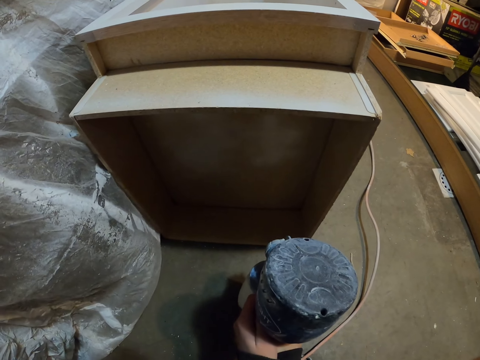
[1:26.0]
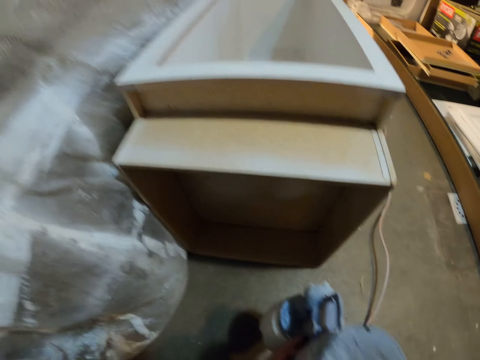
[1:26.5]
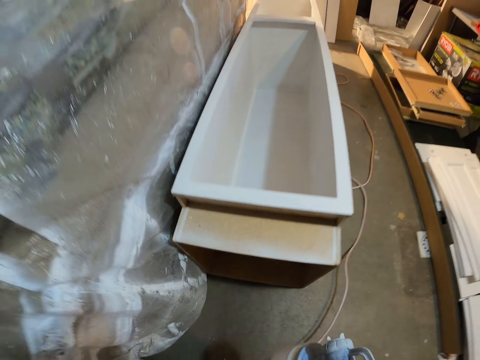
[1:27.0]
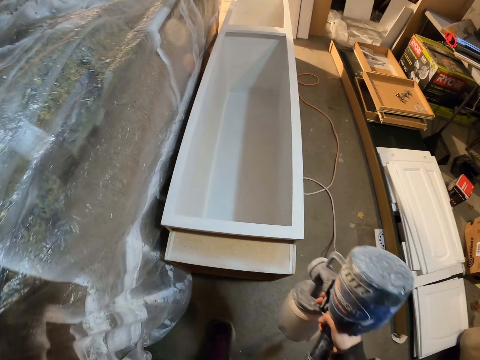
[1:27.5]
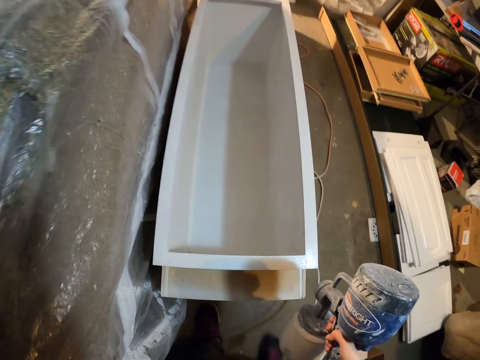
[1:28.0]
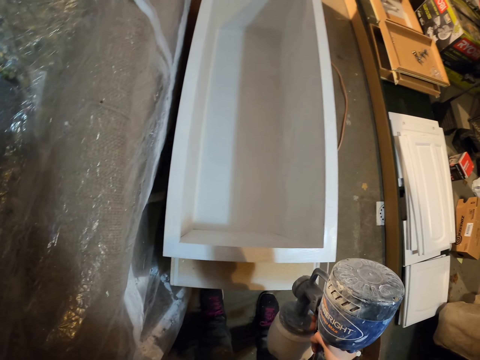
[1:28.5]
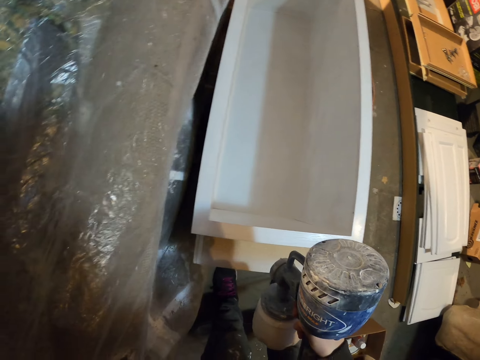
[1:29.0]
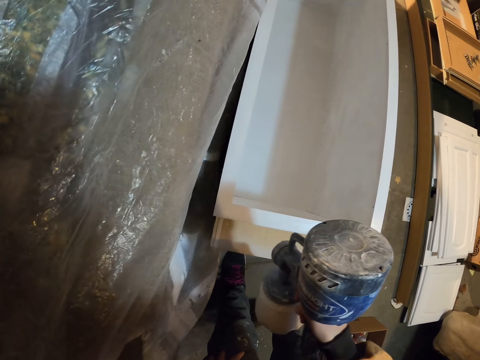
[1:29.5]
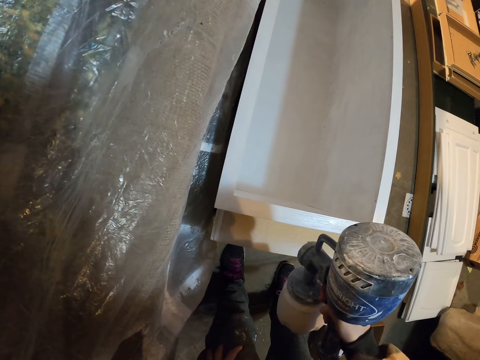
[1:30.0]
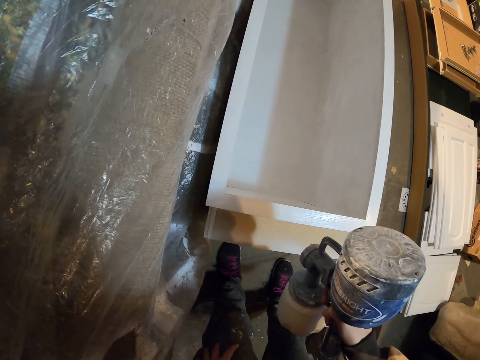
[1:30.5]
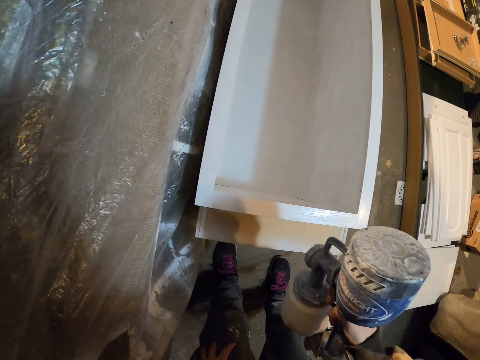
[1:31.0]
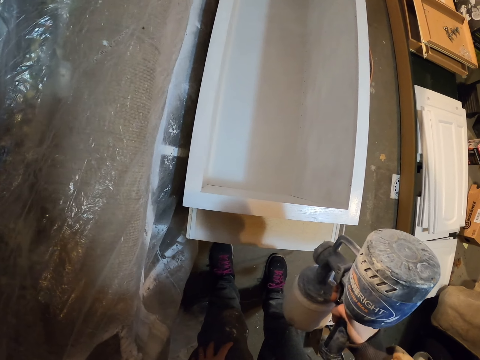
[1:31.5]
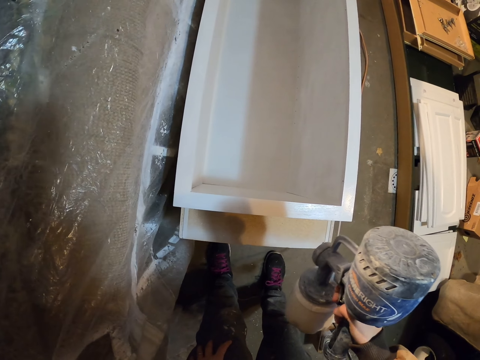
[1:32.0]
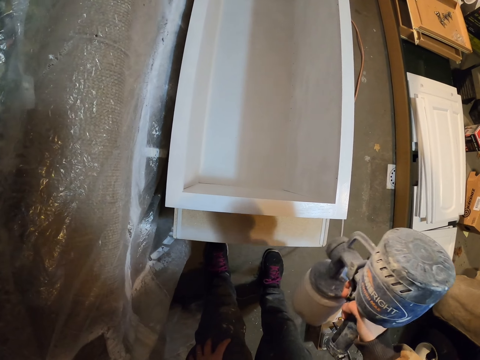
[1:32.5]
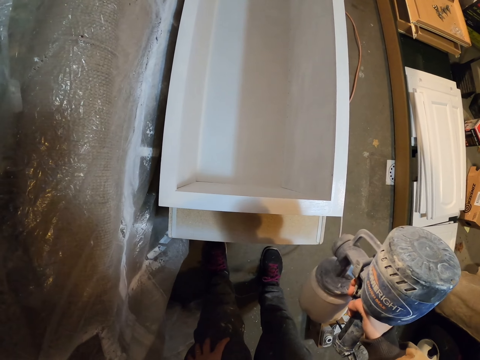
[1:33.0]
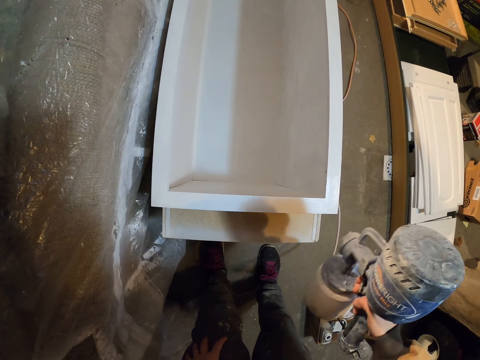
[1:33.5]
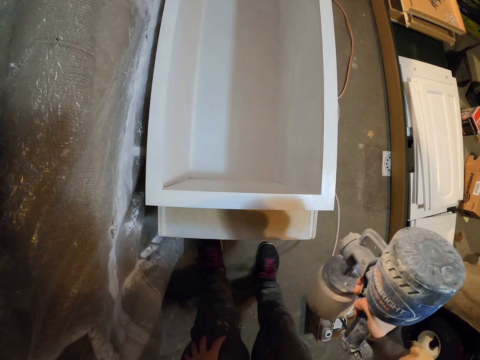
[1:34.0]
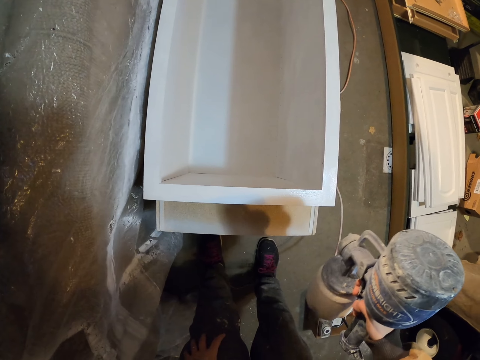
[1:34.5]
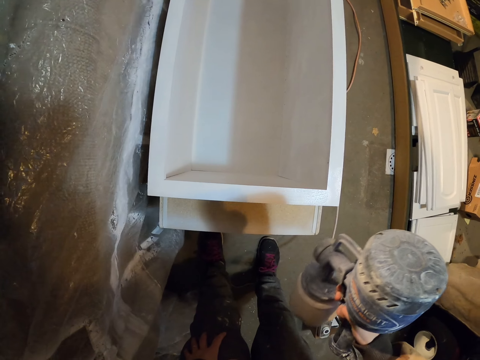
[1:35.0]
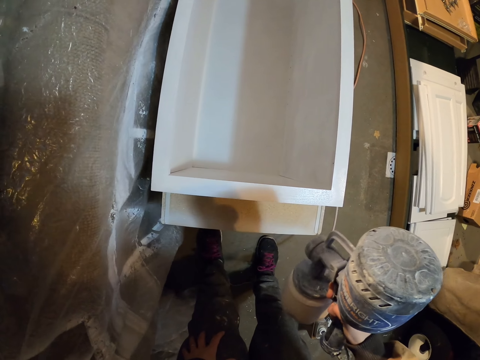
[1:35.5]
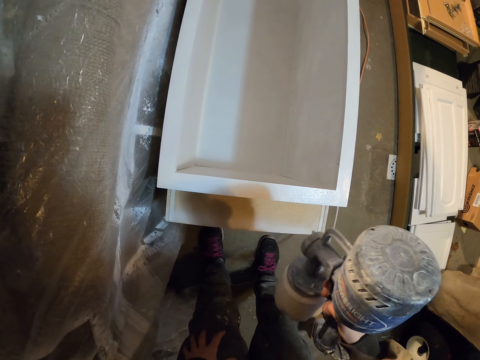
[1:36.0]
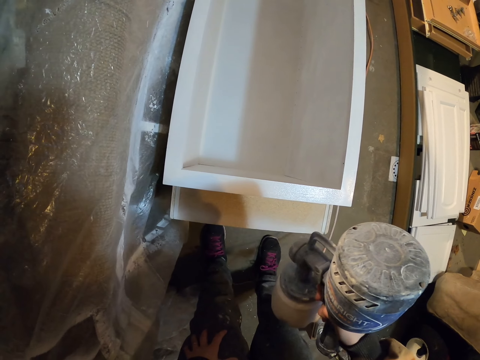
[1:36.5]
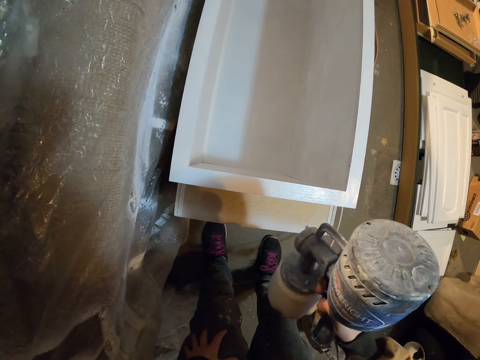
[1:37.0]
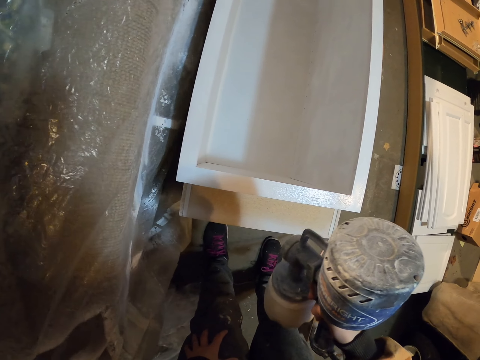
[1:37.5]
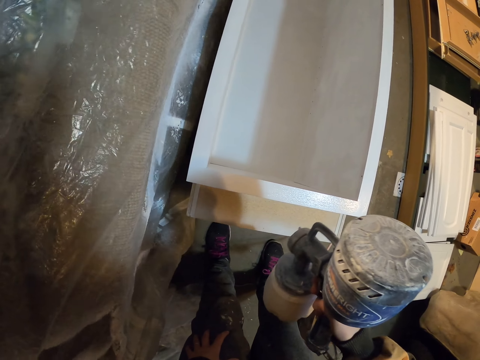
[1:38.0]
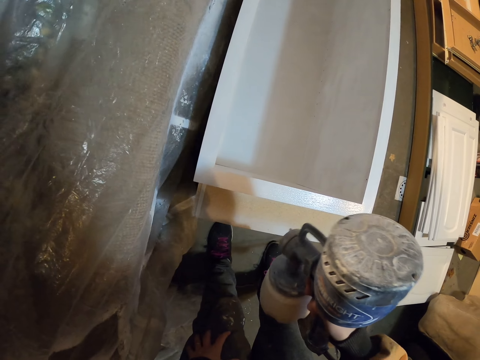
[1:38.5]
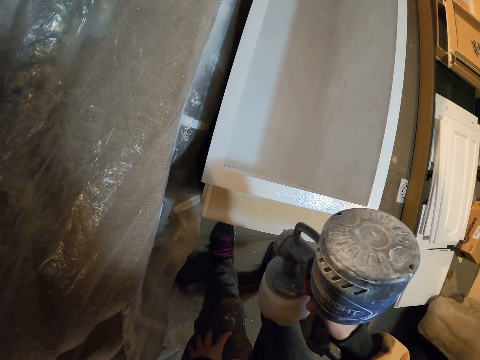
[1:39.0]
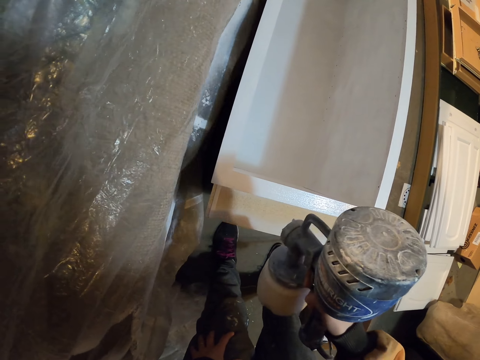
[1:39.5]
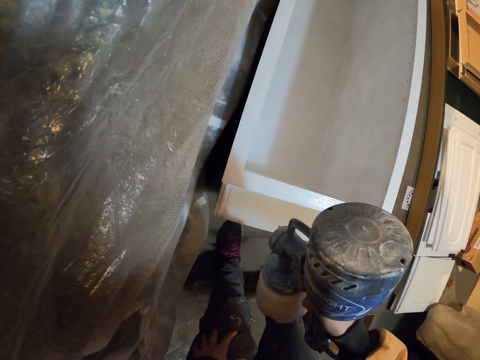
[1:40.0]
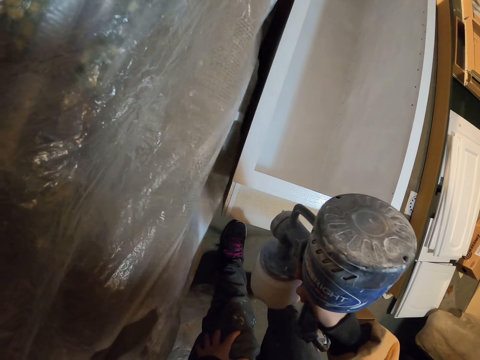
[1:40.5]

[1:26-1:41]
The camera wearer stands. They paint the cabinet drawer with the paint sprayer.

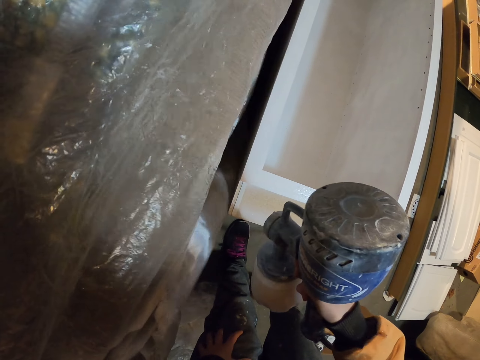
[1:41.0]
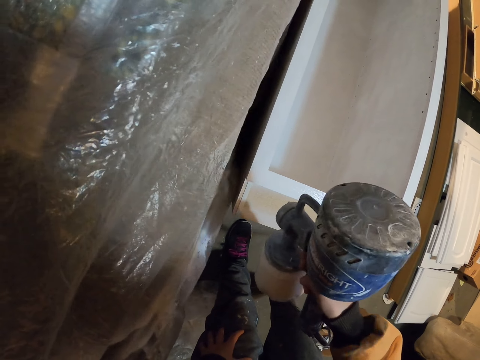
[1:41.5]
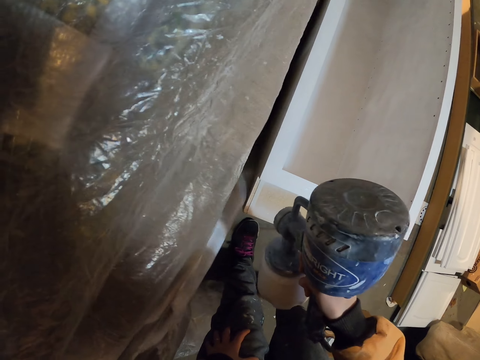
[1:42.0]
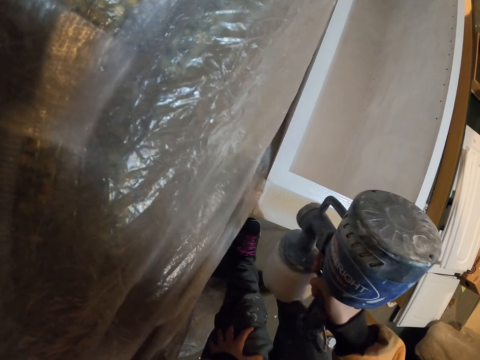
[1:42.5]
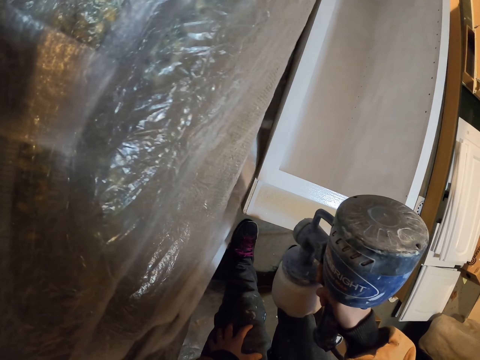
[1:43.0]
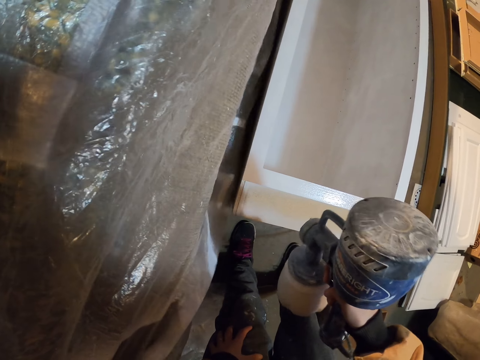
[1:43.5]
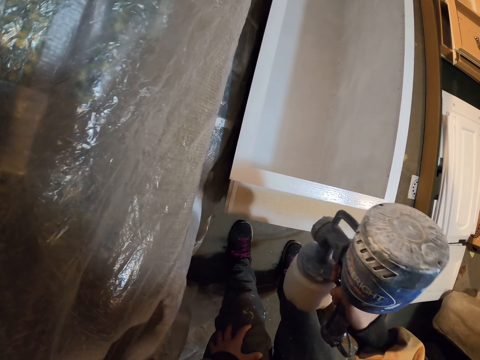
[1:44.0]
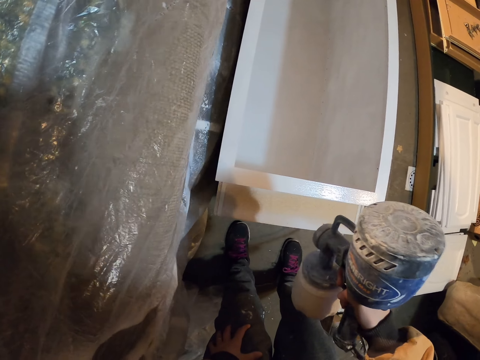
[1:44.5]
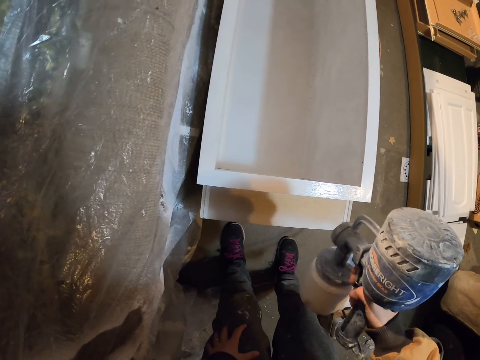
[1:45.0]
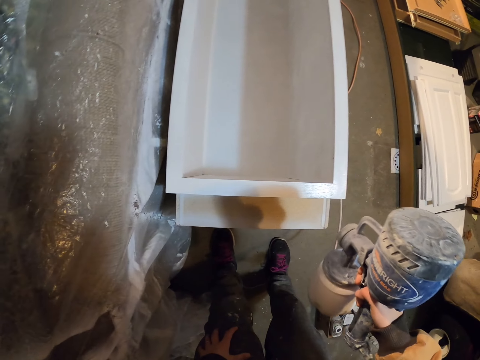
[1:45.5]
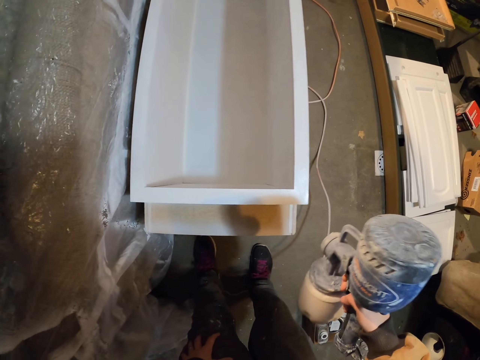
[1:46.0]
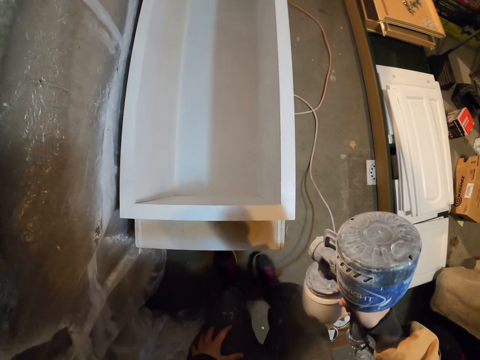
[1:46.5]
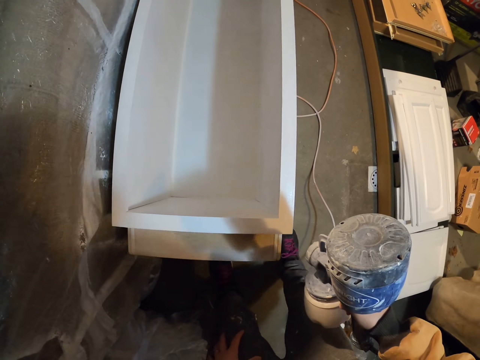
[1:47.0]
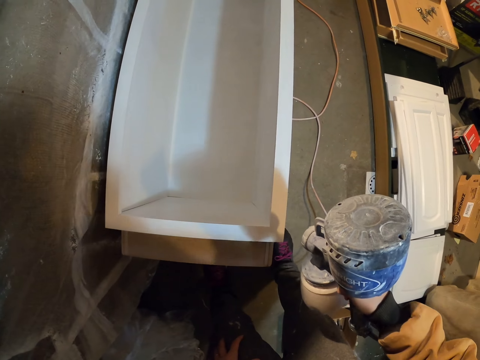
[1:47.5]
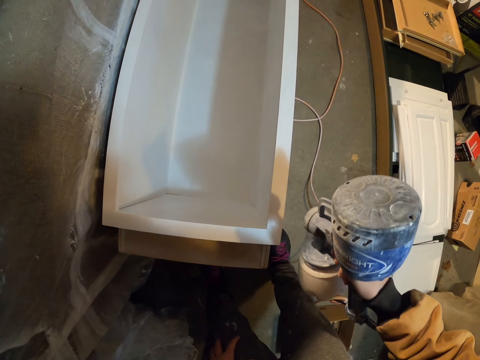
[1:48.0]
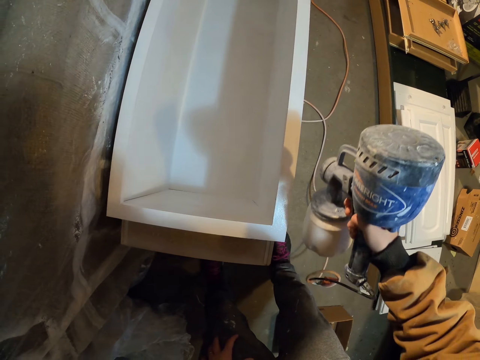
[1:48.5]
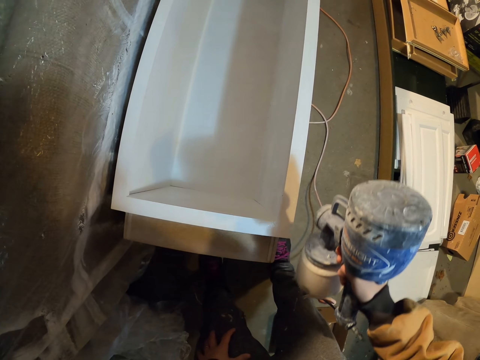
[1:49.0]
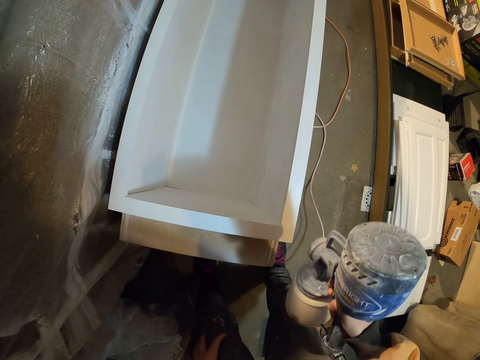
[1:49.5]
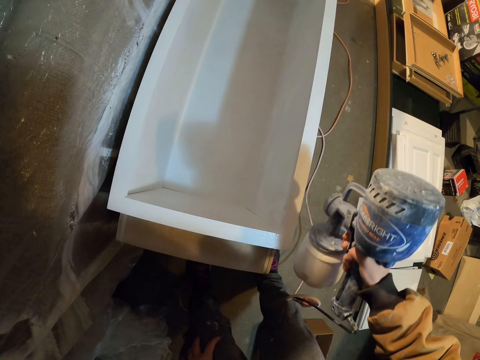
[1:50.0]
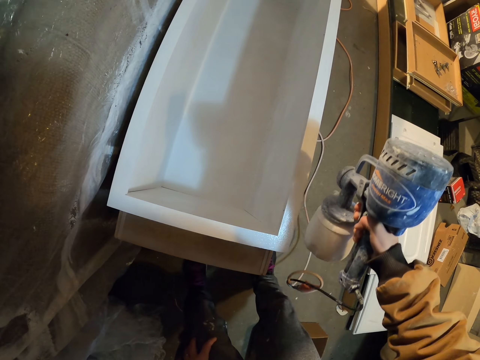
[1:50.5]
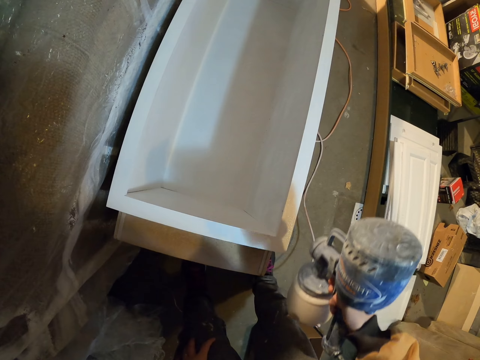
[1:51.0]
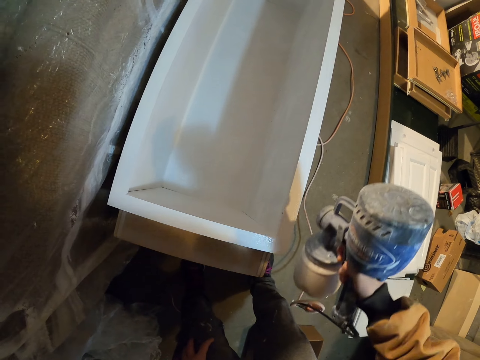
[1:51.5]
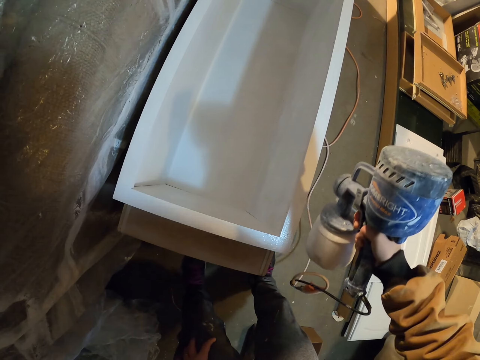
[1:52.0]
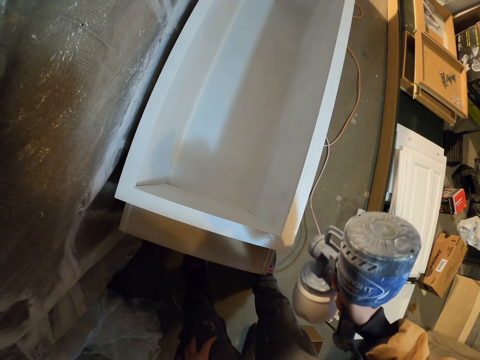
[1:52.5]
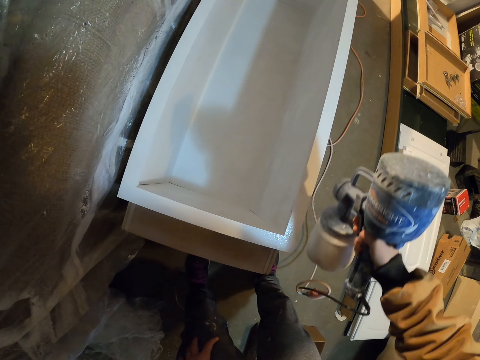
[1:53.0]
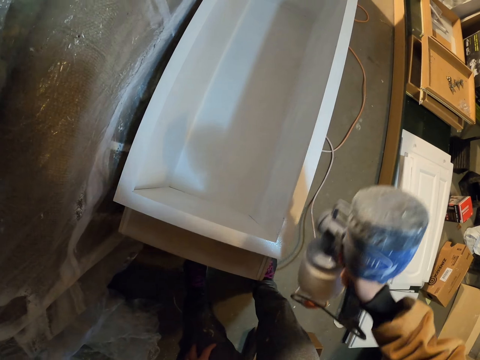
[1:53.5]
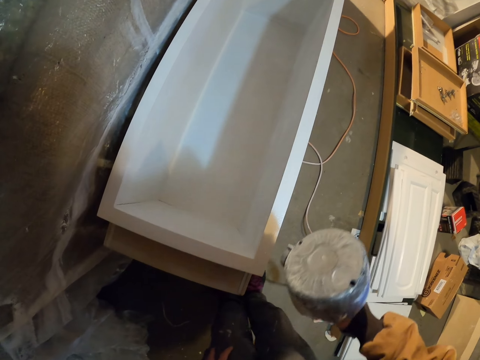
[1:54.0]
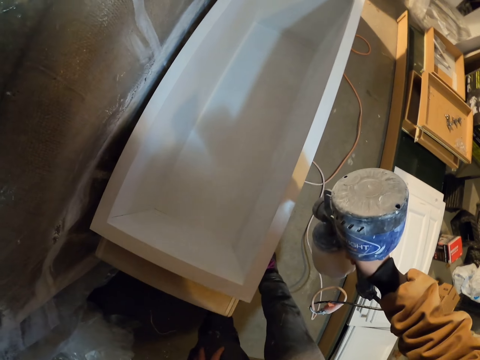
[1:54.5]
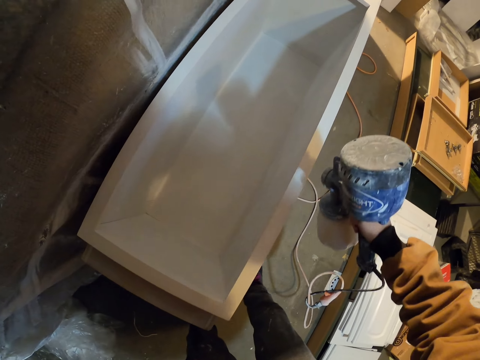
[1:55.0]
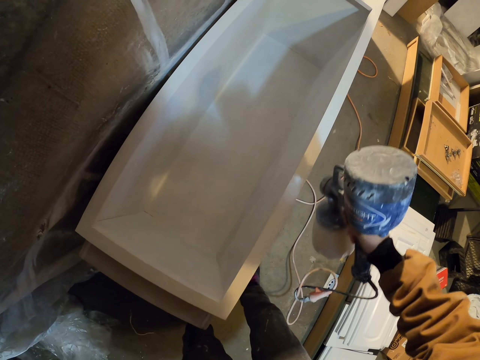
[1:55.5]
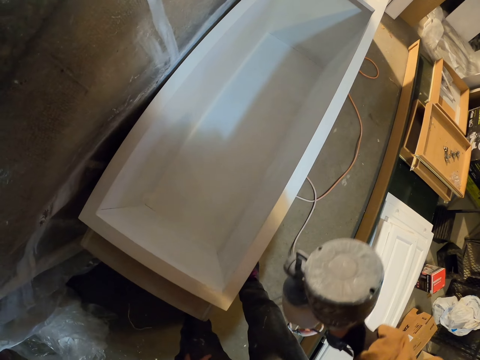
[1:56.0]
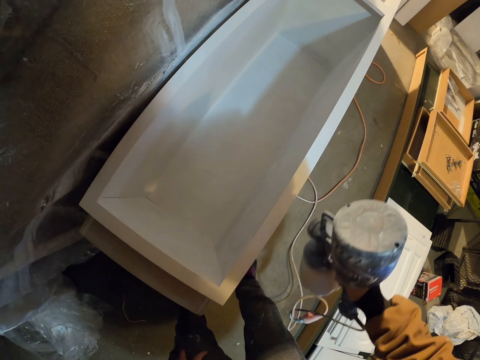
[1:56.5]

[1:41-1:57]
The camera wearer moves the legs. They paint the cabinet drawer with the paint sprayer. They move the legs.
